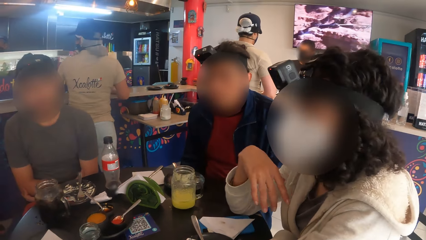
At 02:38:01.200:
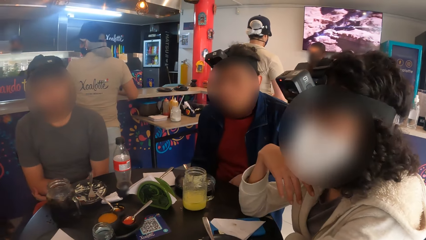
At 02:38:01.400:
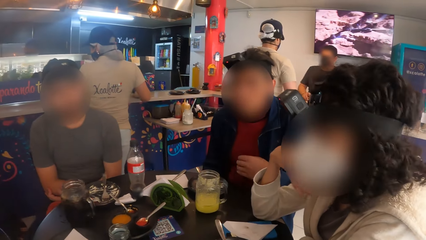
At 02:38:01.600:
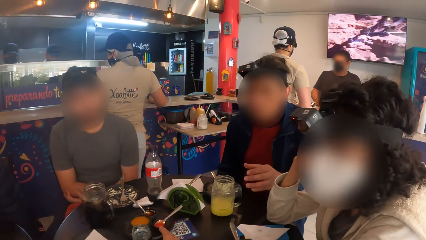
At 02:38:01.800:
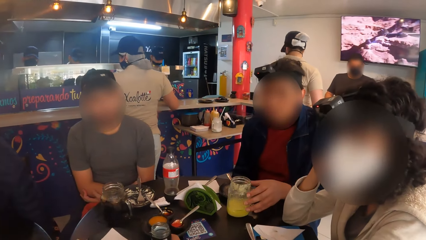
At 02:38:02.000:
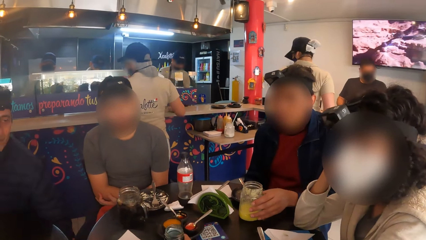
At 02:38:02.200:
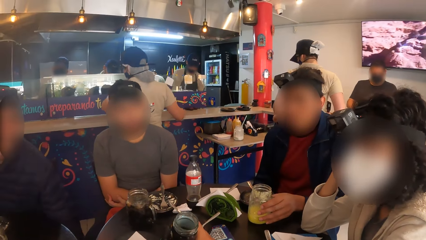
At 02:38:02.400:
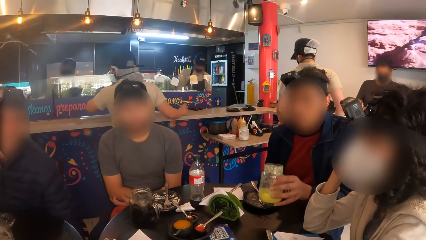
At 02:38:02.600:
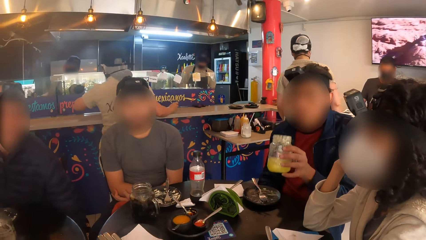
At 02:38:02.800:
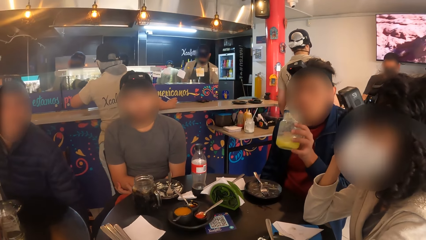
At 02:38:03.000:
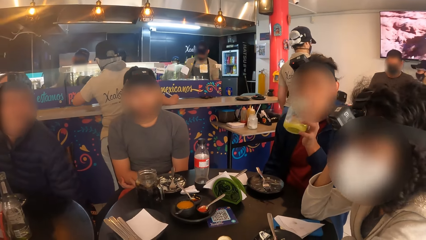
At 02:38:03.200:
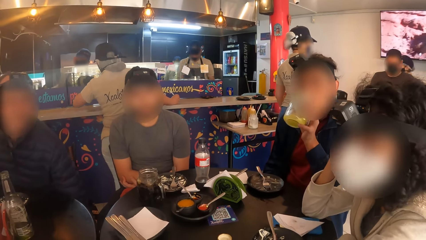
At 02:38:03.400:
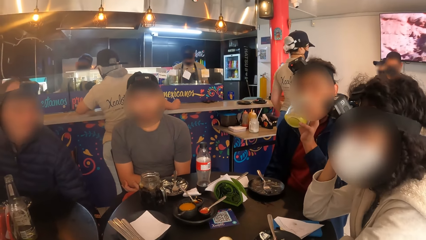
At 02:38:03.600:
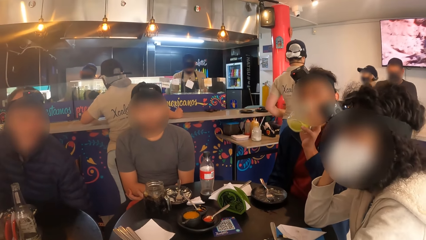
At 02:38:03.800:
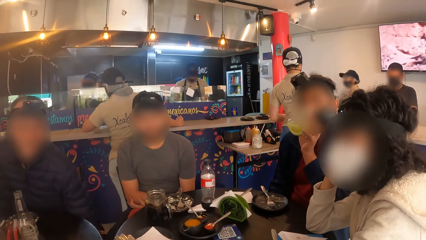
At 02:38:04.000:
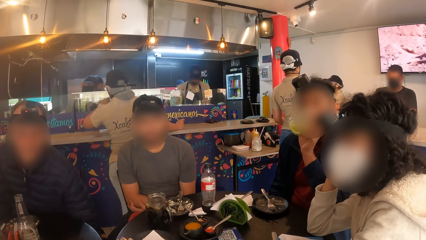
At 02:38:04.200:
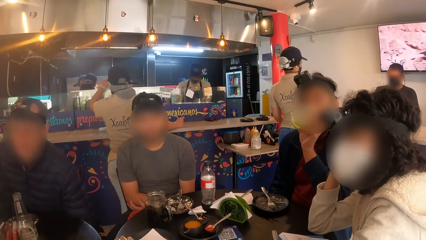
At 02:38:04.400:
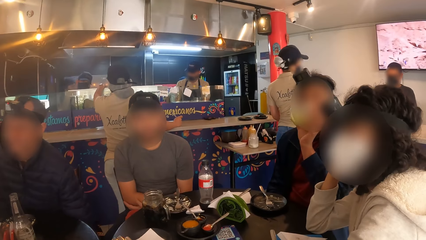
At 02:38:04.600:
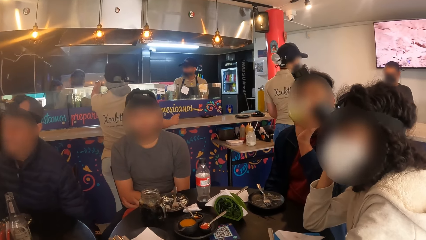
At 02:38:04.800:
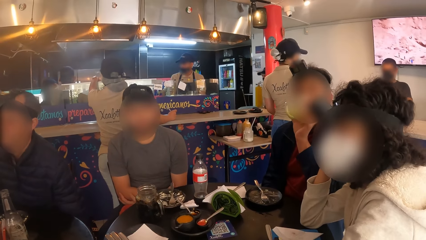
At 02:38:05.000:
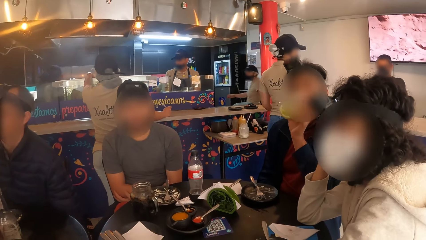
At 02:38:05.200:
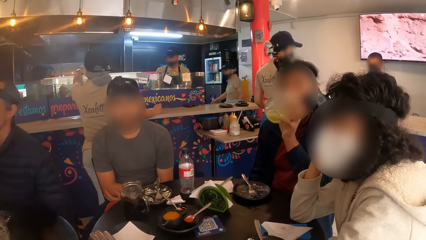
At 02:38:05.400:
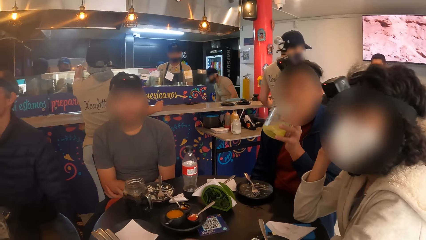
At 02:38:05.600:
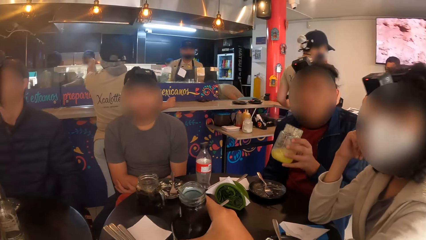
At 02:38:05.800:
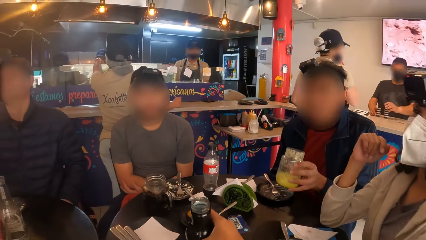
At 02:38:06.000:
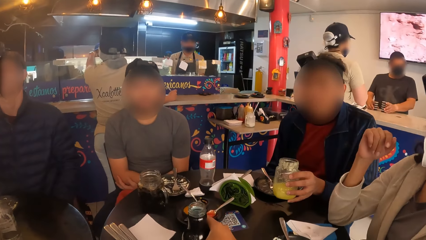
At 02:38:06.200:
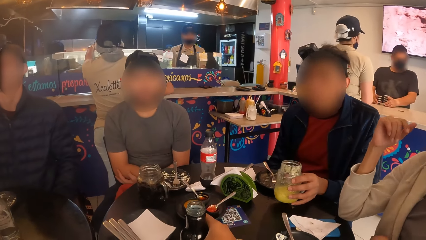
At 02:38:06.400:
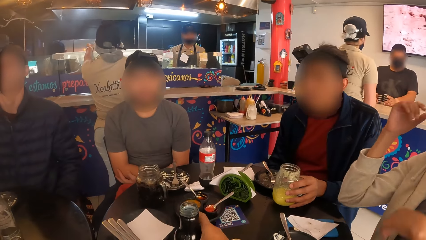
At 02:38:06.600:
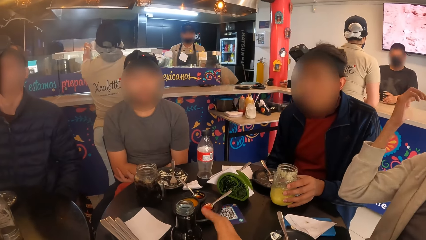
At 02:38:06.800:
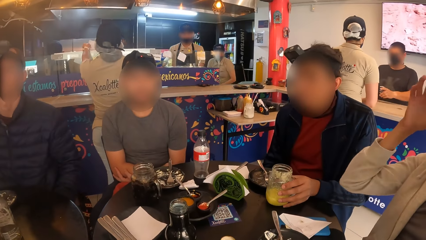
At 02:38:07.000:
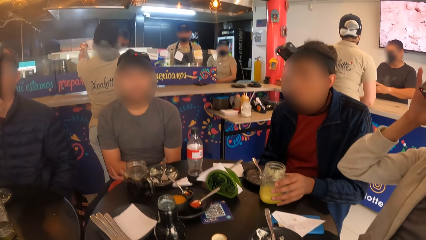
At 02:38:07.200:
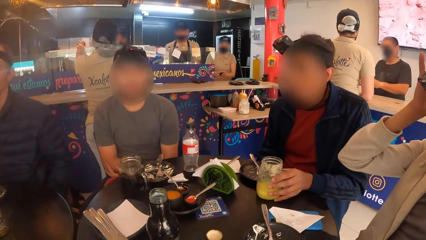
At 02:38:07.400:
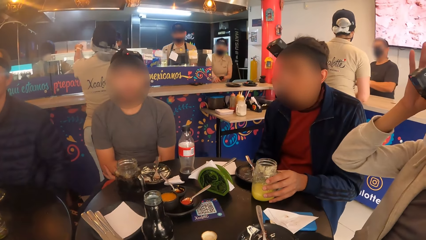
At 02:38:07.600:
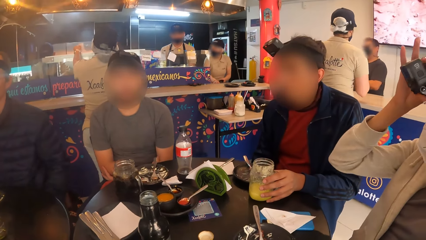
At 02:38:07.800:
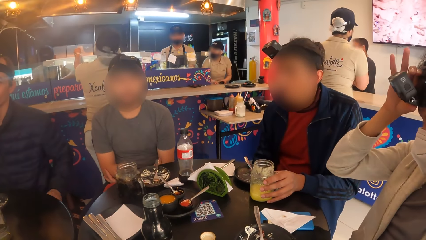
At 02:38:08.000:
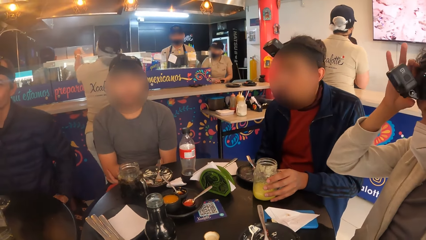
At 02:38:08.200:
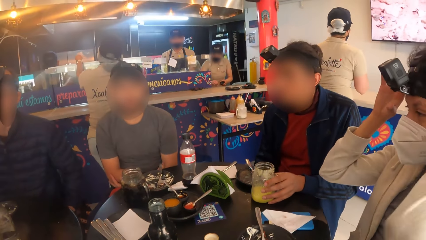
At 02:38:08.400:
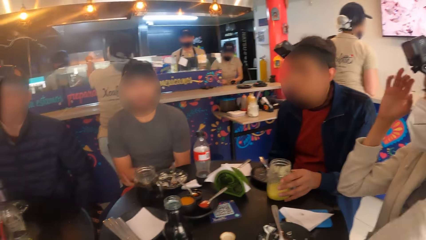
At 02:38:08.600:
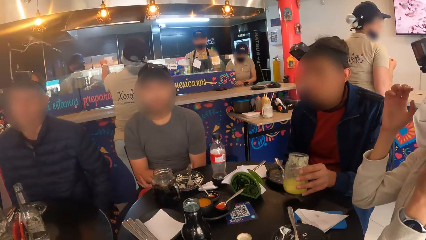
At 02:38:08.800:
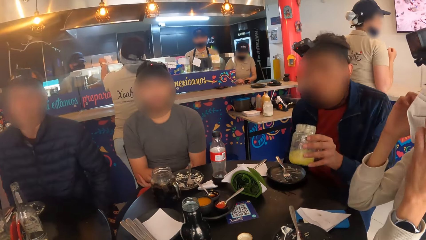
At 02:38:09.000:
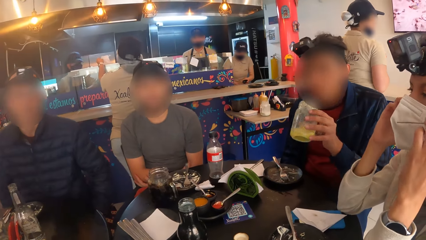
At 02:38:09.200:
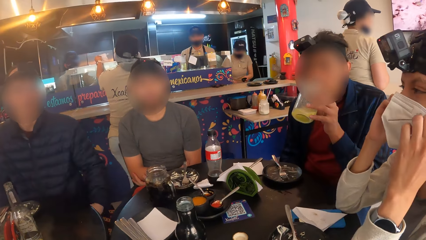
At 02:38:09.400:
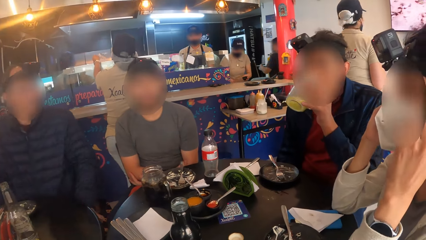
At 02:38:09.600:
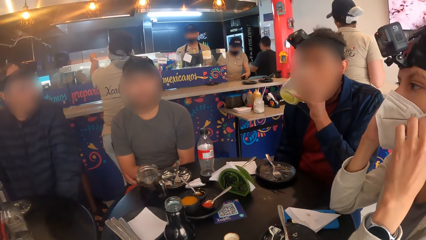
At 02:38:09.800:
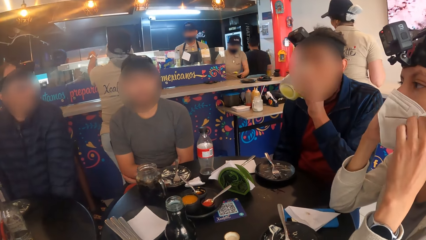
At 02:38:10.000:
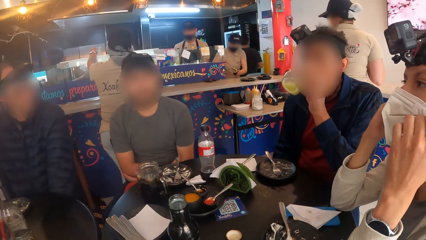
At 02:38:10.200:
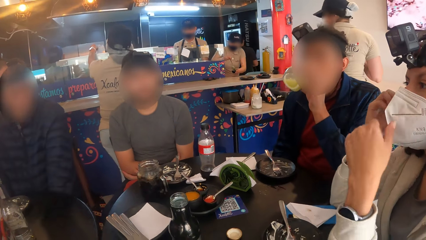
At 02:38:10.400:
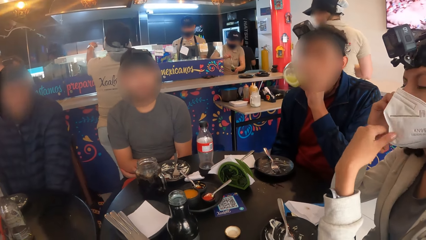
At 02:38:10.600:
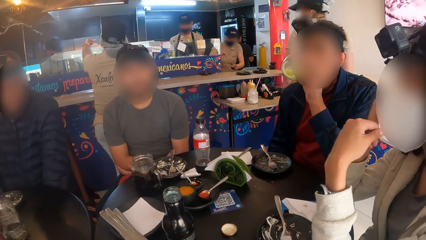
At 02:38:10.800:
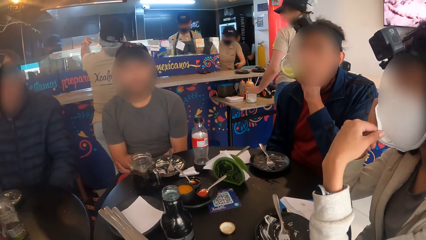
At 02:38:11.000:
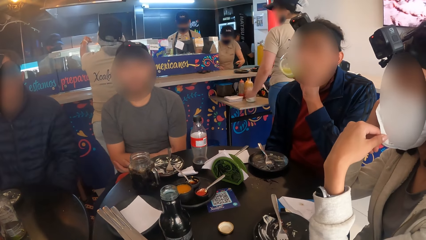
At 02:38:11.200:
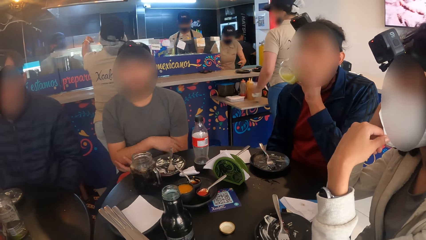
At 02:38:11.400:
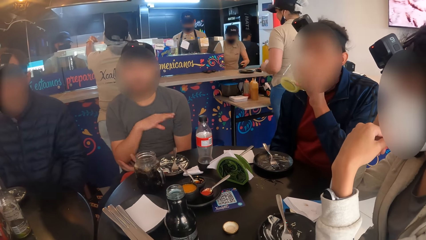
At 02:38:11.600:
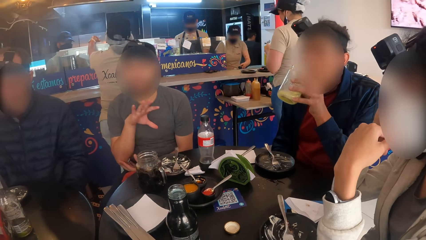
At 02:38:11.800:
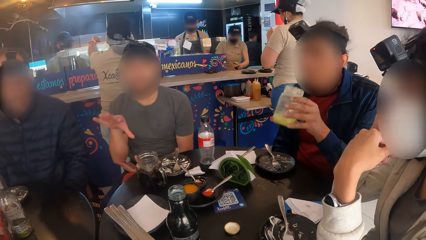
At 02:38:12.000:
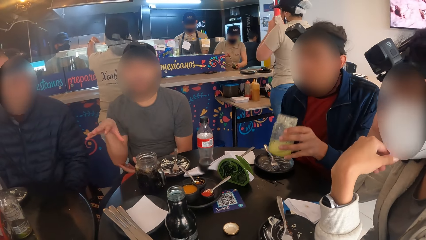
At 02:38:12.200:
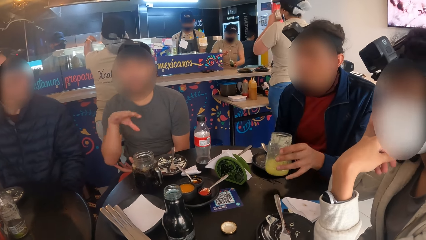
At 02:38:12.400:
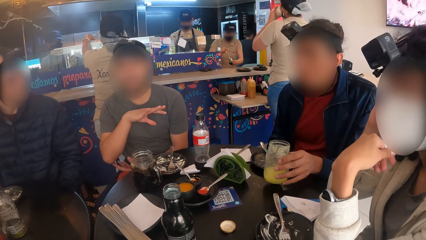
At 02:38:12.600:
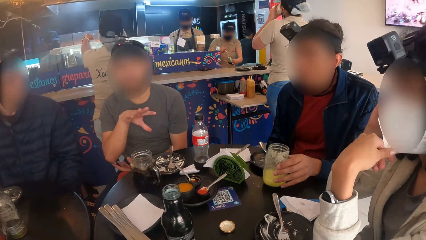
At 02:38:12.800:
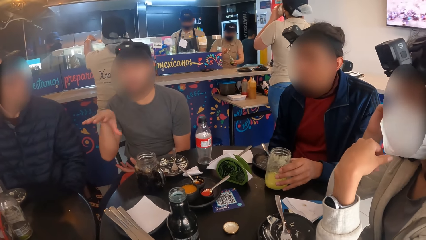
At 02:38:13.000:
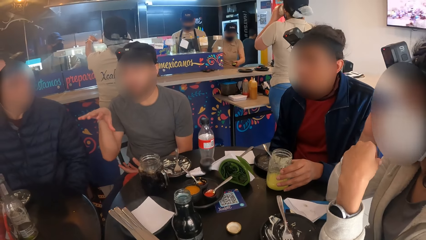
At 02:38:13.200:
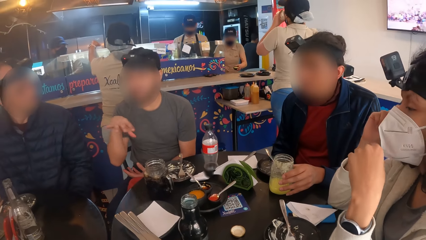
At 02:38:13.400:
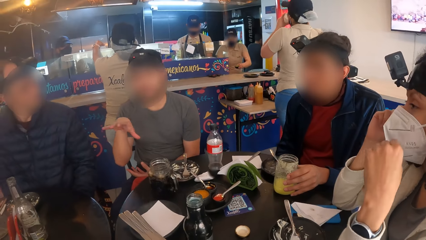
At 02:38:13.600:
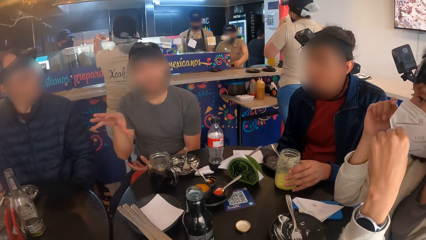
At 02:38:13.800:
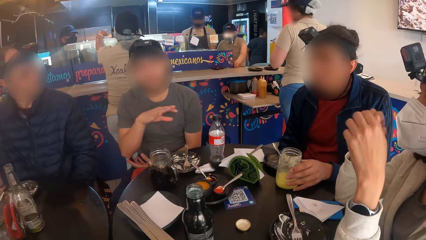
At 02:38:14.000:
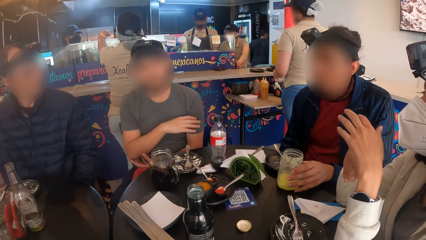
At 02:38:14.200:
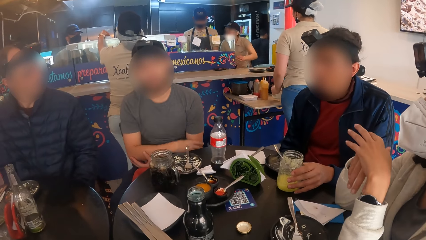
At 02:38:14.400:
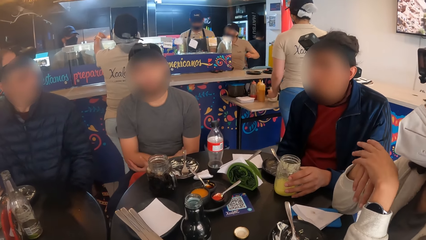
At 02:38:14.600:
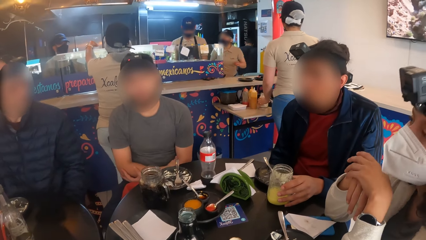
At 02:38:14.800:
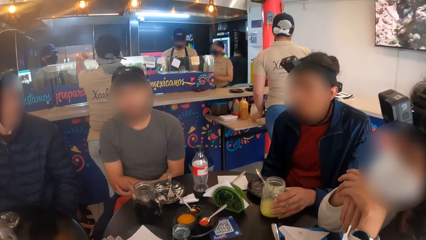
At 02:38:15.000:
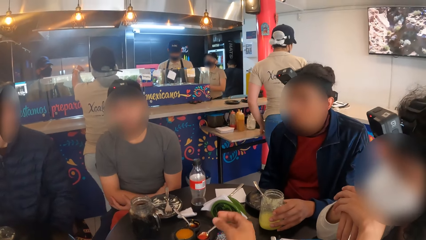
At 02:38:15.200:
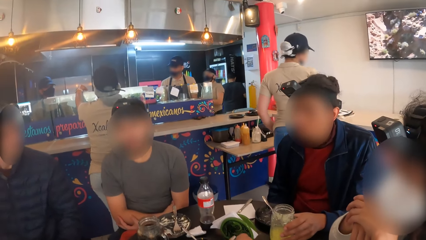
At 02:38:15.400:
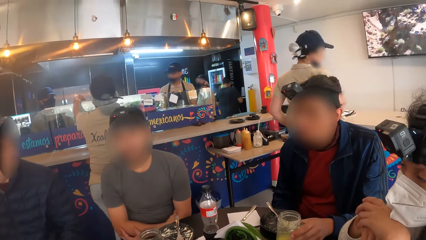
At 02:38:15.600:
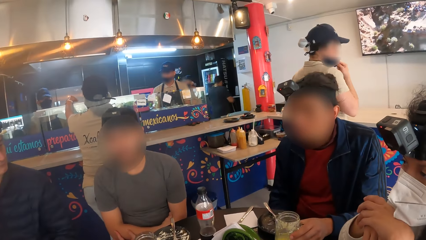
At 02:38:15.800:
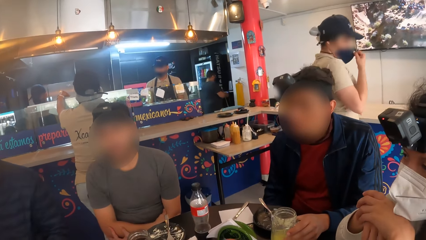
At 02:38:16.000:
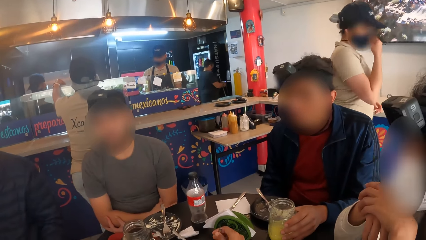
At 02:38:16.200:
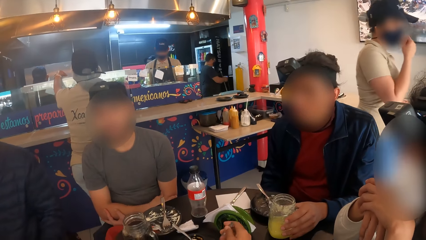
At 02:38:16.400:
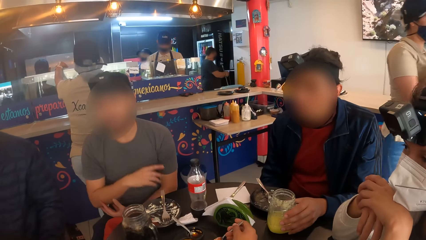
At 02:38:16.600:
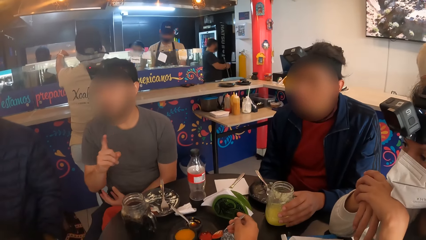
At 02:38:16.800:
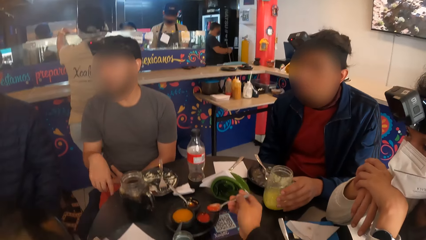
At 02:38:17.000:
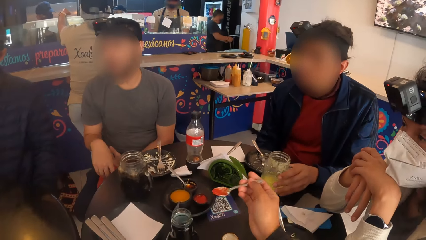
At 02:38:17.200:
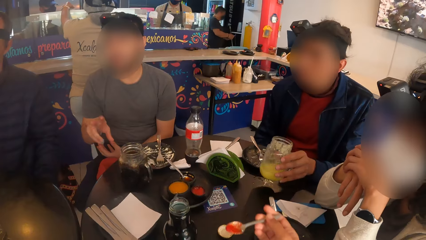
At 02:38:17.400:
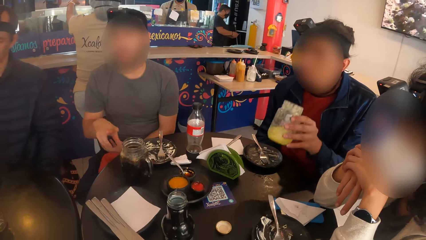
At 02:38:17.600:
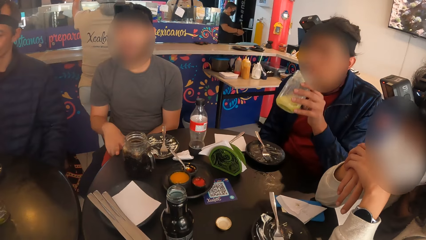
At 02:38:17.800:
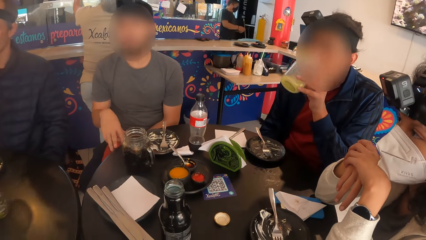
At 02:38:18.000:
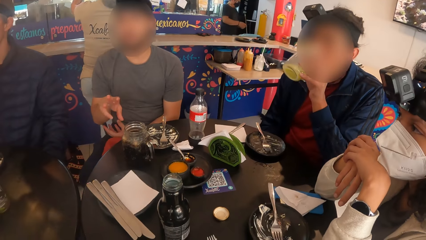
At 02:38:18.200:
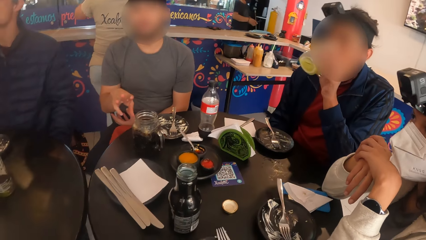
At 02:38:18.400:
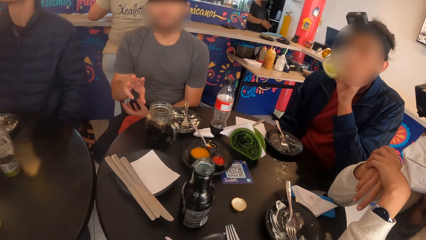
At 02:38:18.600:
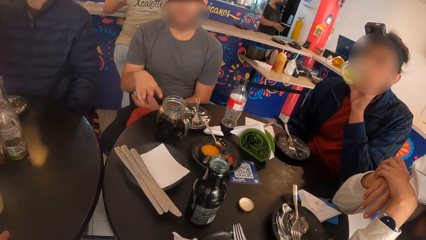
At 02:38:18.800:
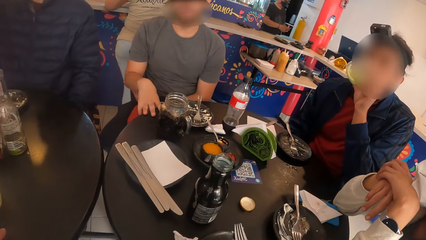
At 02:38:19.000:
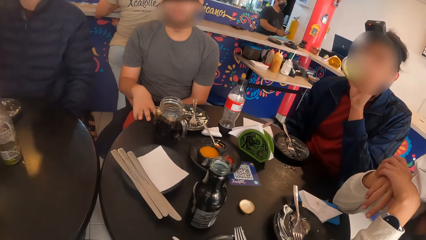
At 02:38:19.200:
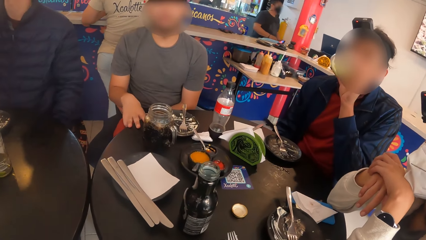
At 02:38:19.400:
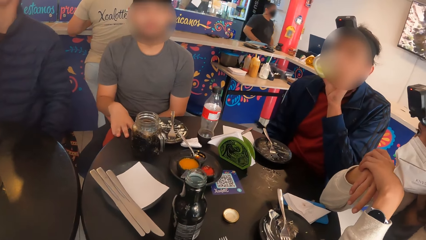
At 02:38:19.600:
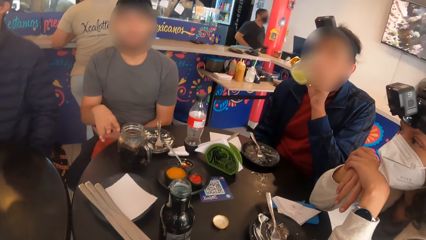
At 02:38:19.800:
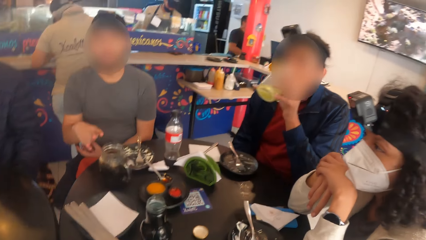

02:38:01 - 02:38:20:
A person talks. A man carries the cup of juice from the table with his left hand. The man drinks from the cup of juice. The camera wearer puts the bottle on the table. The man keeps the cup of juice on the table with his left hand. A woman touches a head camera on her head with her hand. The man carries the cup of juice from the table with his left hand. The woman touches a nose mask on her face with both hands. The man drinks from the cup of juice. Another man lifts the hand. The first man keeps the cup of juice on the table with his left hand. The camera wearer scoops spices. Another man speaks to a group of people at the table. The camera wearer carries a spoon with sauce from a plate with her right hand. The first man carries the cup of juice from the table with his left hand. The first man drinks from the cup of juice.
